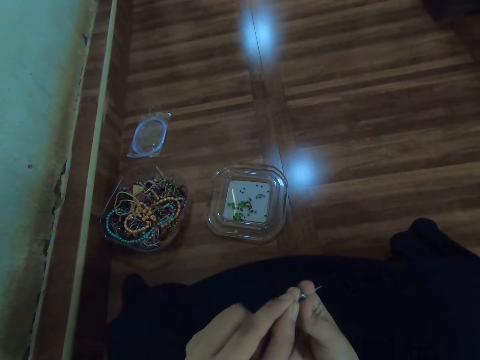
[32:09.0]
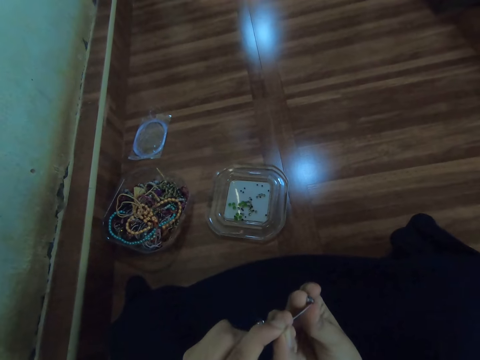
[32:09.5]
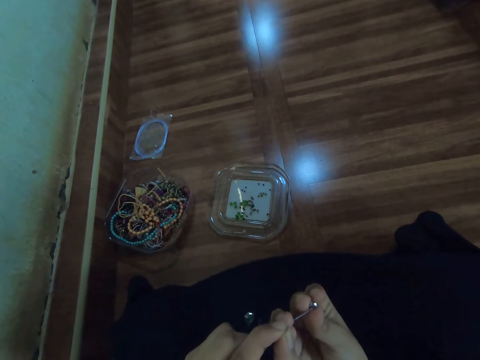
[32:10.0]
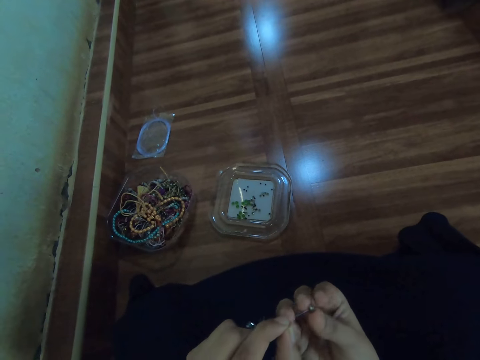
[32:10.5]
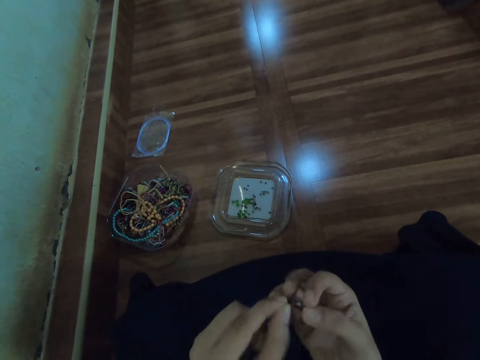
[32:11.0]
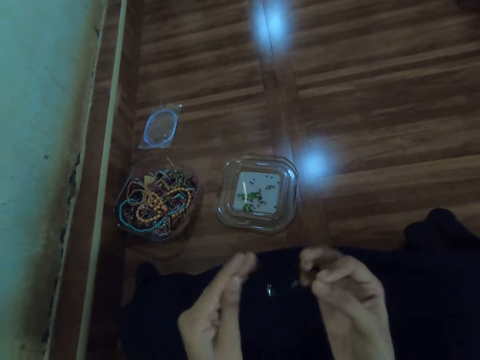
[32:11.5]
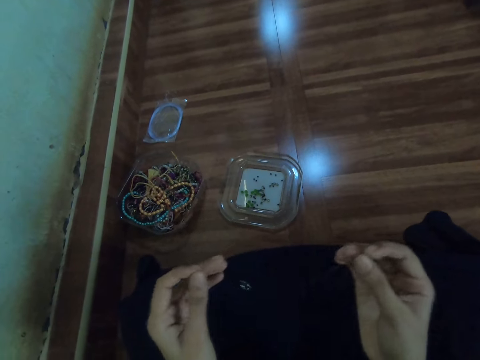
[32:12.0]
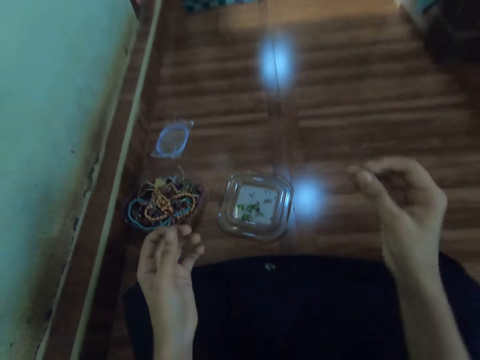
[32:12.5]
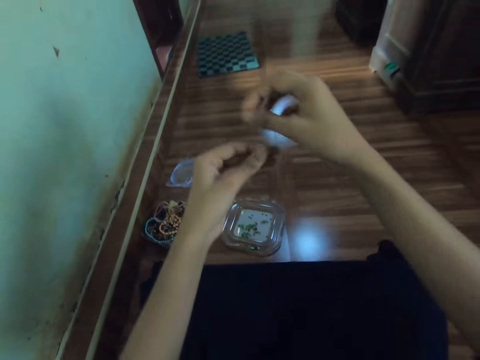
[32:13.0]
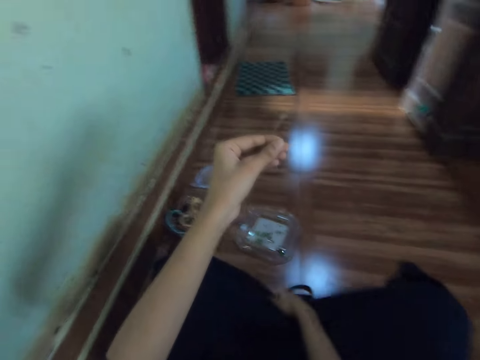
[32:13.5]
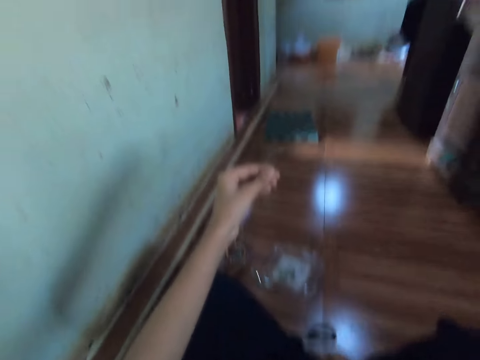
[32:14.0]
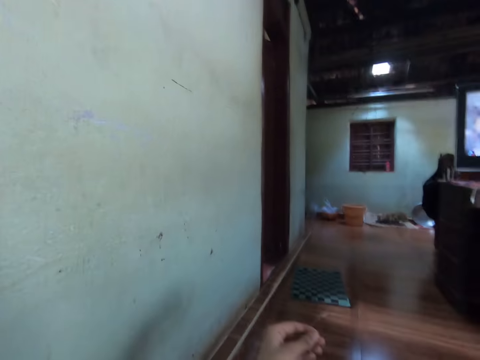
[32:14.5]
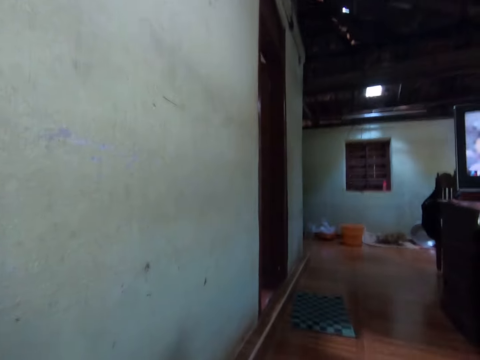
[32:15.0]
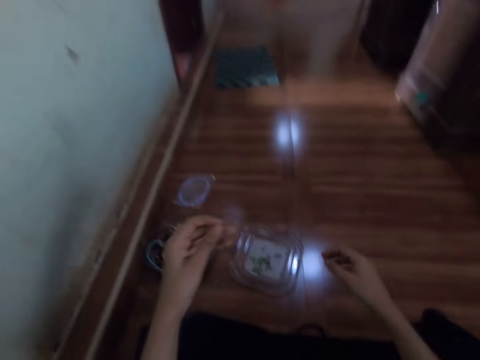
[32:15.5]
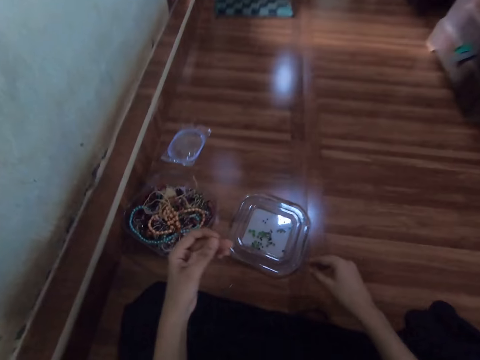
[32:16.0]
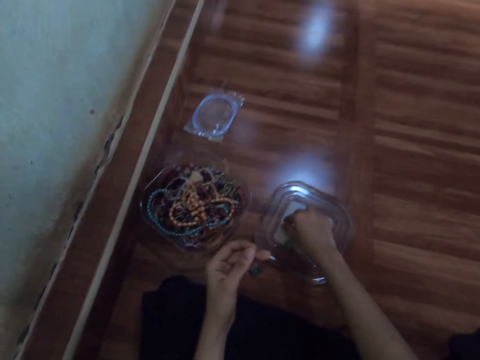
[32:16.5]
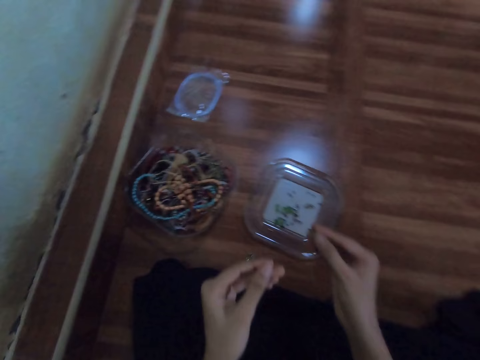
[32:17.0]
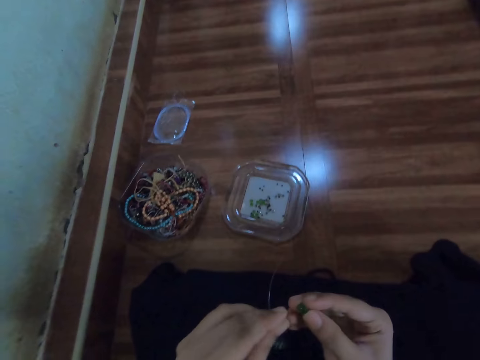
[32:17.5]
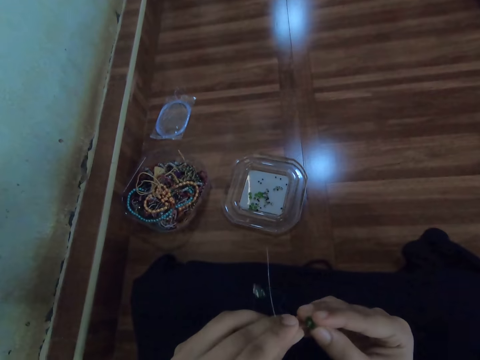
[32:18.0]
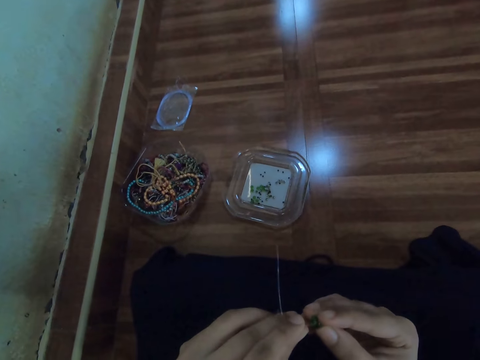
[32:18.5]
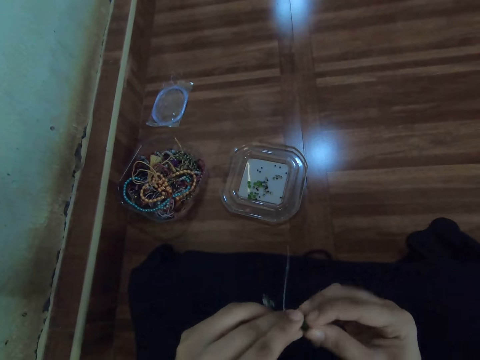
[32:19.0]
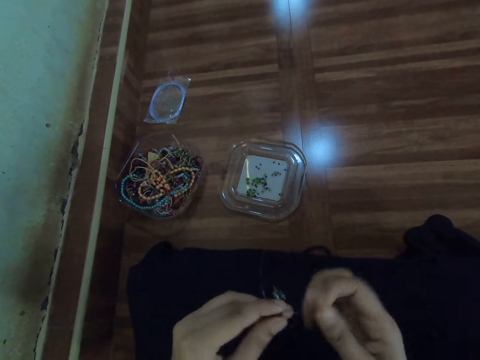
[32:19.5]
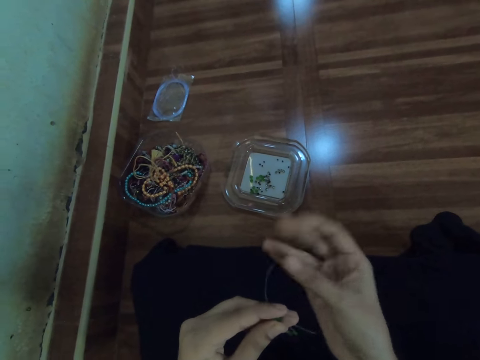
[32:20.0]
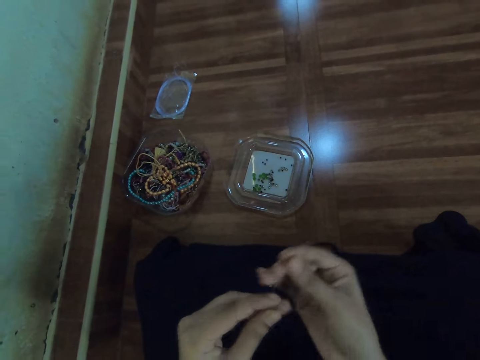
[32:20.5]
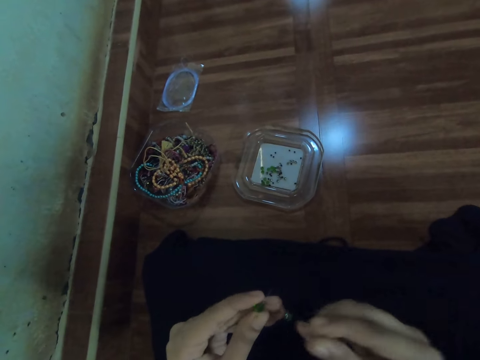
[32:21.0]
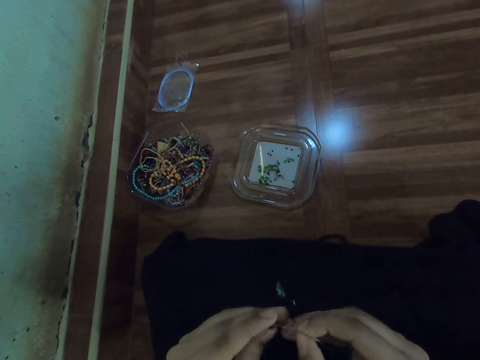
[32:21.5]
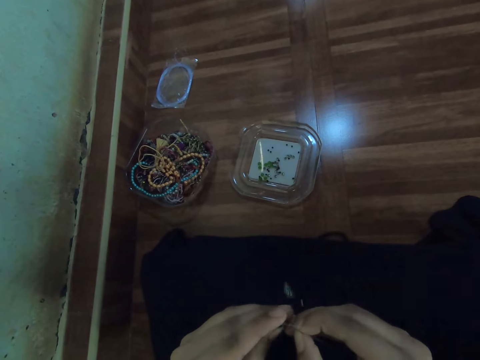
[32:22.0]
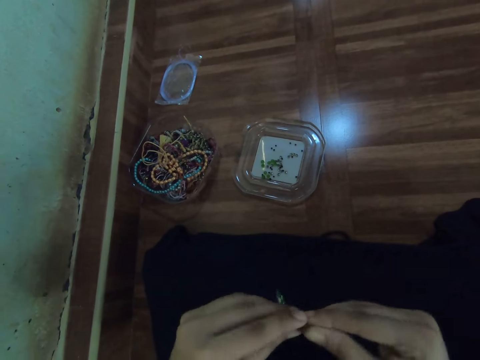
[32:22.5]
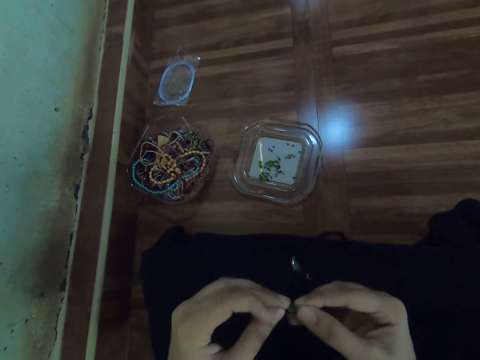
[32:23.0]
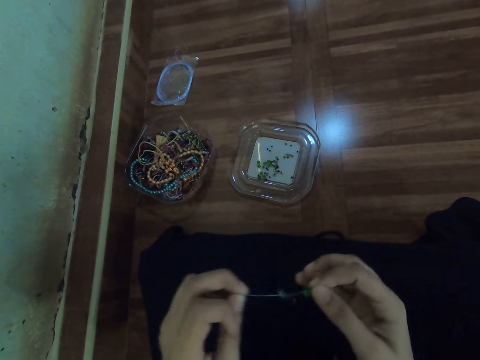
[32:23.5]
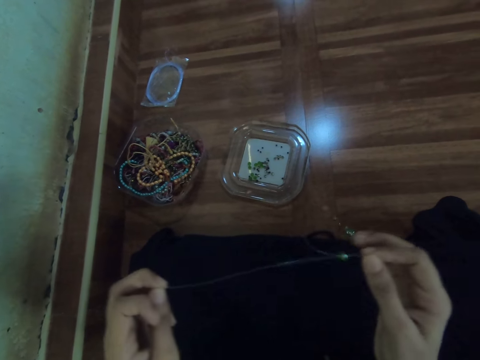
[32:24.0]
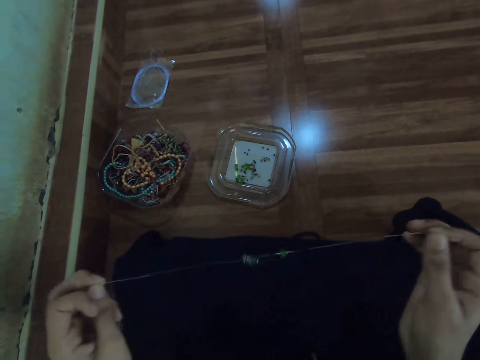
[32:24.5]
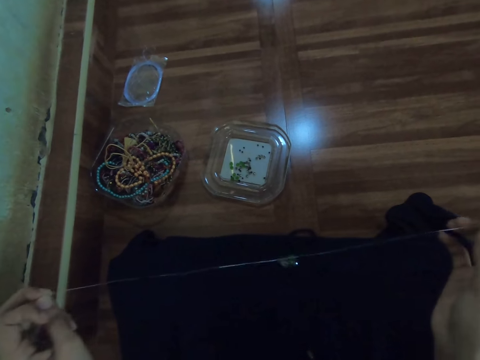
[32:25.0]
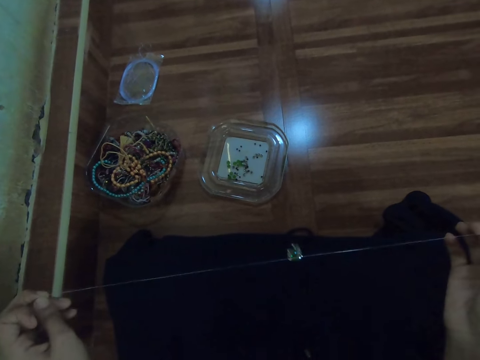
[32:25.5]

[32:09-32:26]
The camera wearer transfers the fishing line to her left hand from her right hand. She picks a bead from the bowl of beads on the floor with her right hand. She inserts the bead in the fishing line with her right hand. She inserts the fishing line into the bead with her right hand.

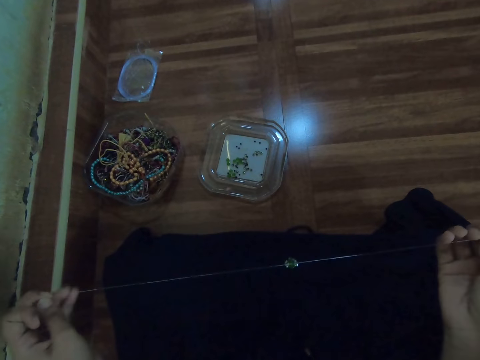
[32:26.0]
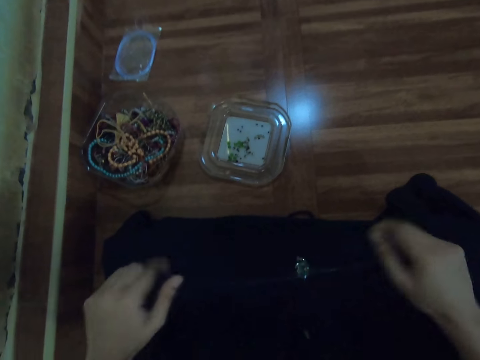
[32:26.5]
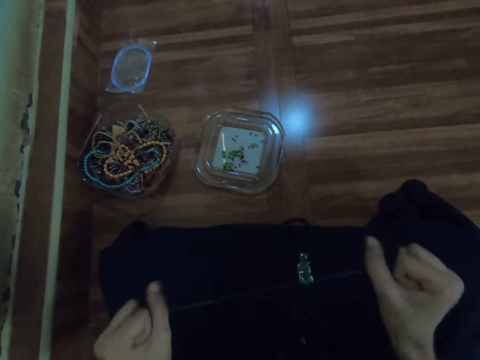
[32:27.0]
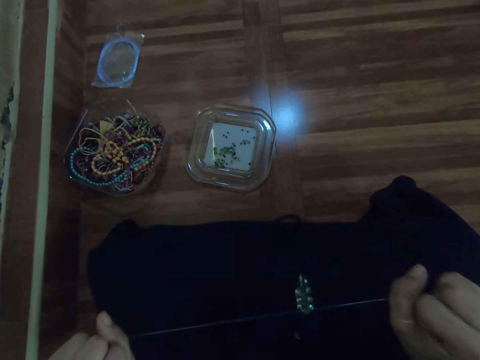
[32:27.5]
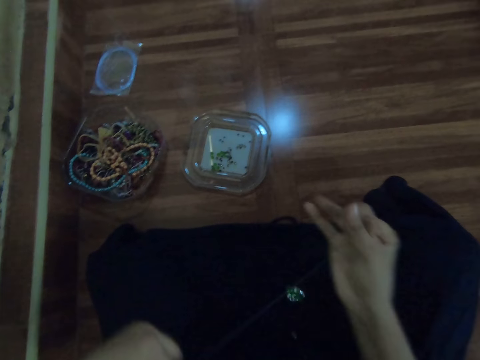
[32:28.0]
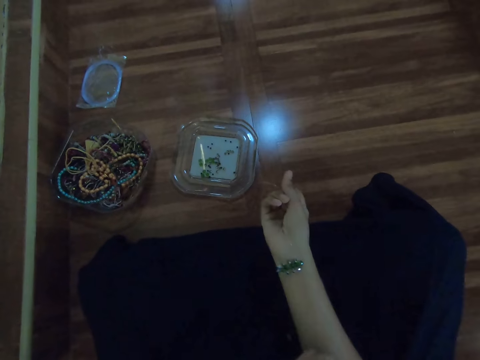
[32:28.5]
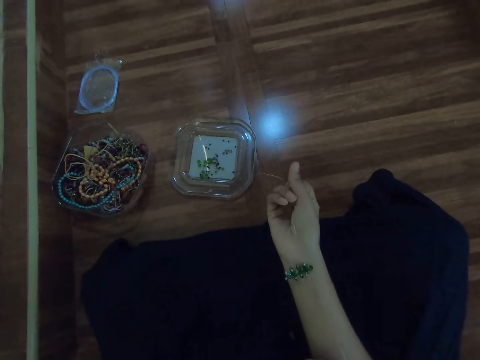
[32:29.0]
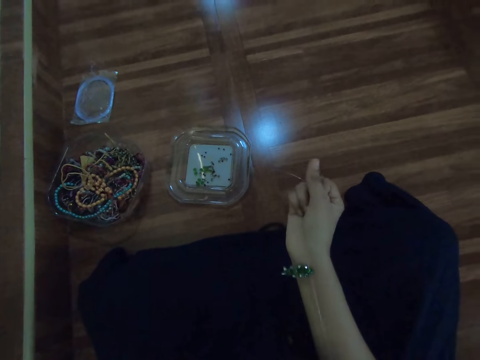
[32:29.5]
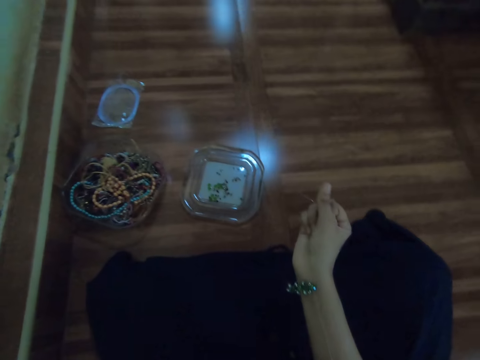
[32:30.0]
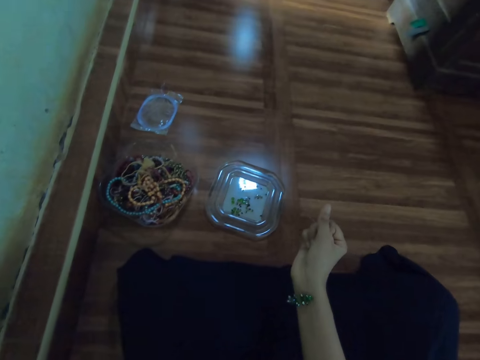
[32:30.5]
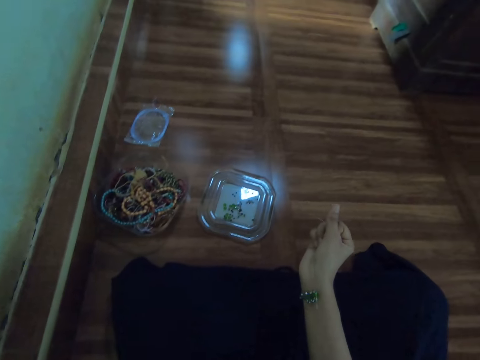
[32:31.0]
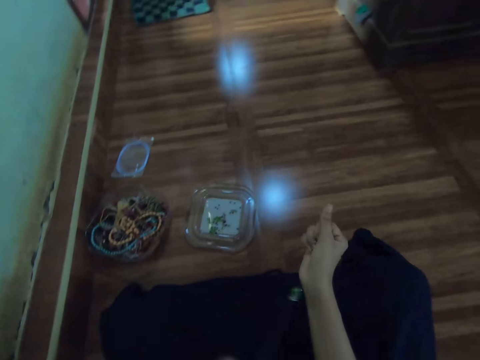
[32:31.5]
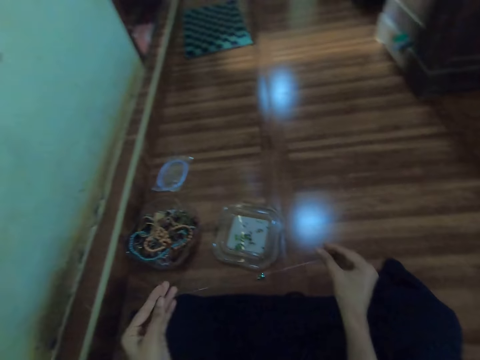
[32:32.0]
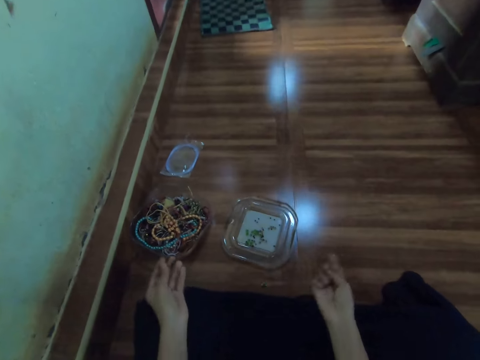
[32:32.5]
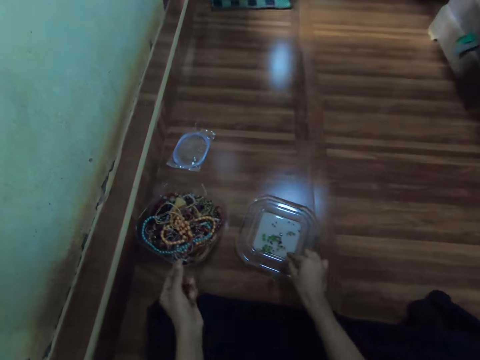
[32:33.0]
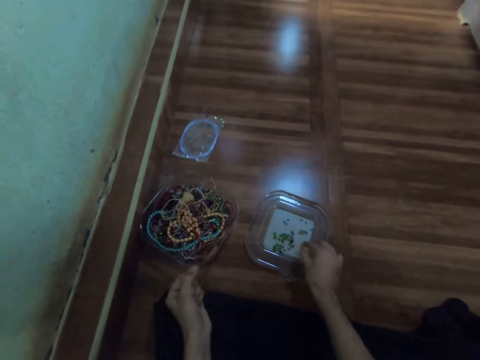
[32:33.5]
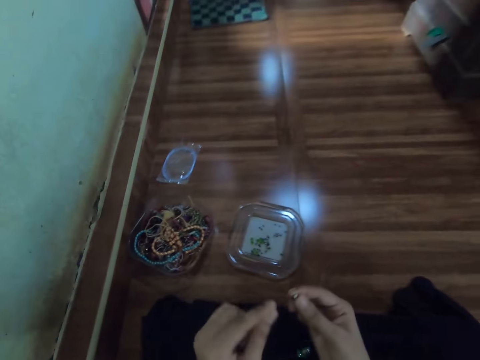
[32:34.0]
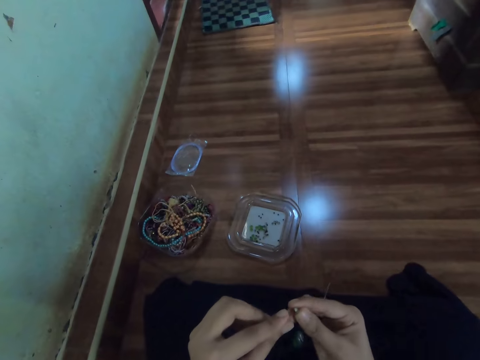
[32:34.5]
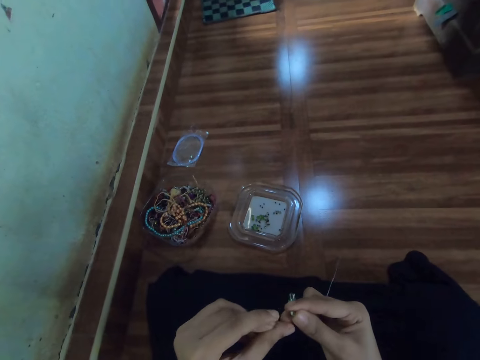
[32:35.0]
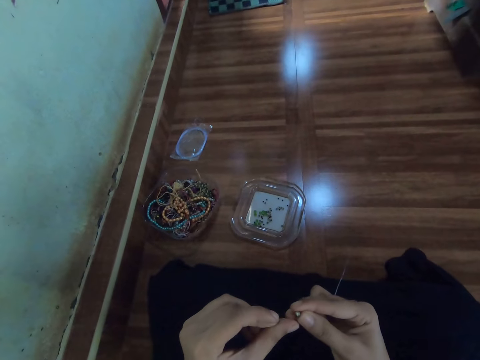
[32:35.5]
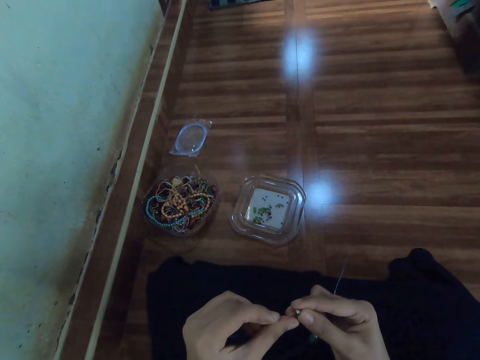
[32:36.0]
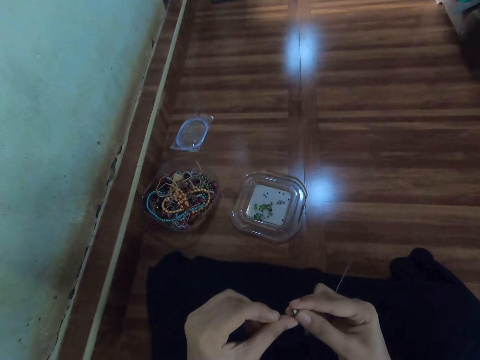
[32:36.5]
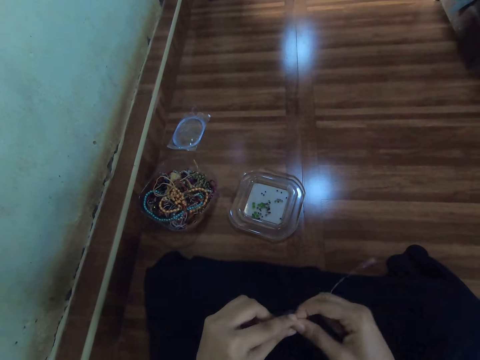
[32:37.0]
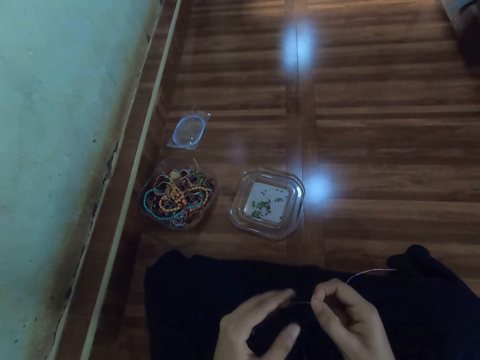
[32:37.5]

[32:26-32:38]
The camera wearer tightens the fishing line with both hands. She picks a bead from the bowl of beads on the floor with her right hand. She inserts the bead in the fishing line with her right hand.
